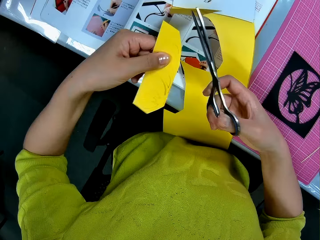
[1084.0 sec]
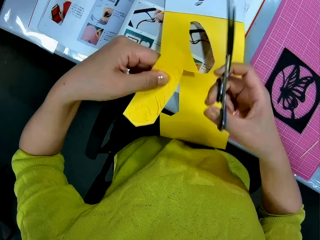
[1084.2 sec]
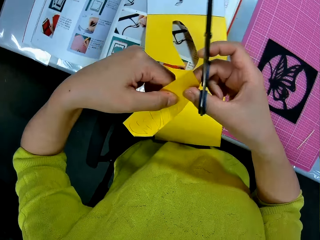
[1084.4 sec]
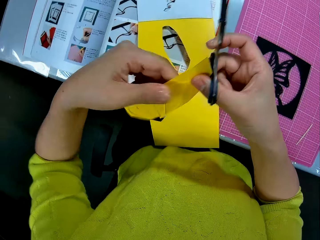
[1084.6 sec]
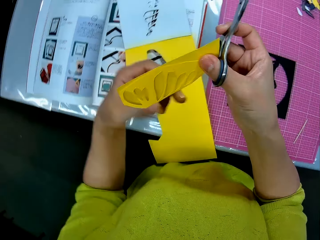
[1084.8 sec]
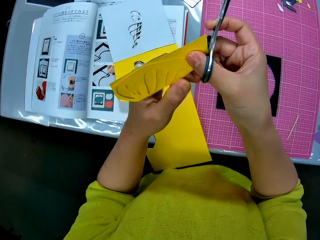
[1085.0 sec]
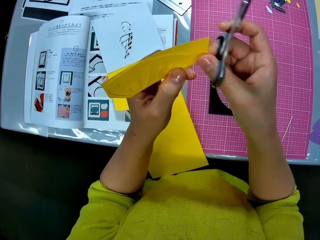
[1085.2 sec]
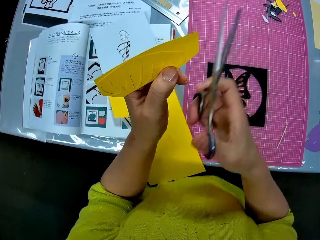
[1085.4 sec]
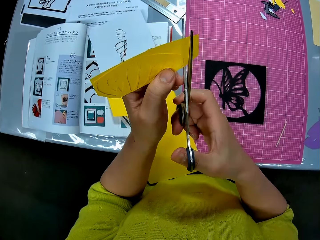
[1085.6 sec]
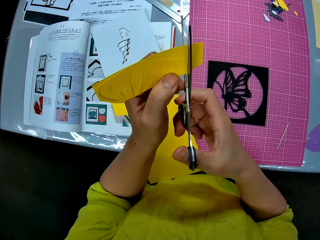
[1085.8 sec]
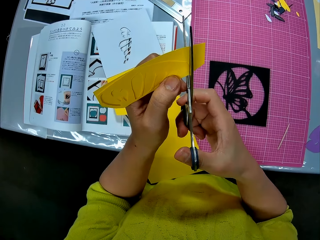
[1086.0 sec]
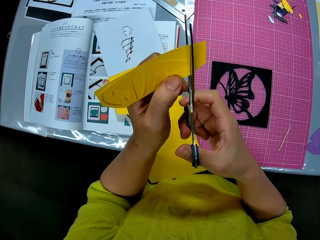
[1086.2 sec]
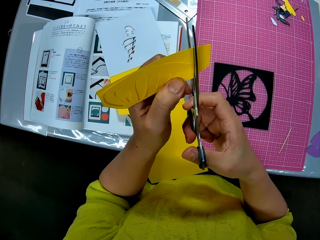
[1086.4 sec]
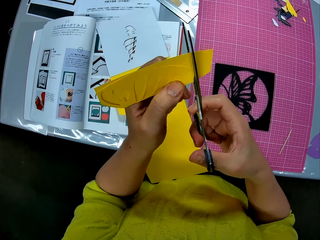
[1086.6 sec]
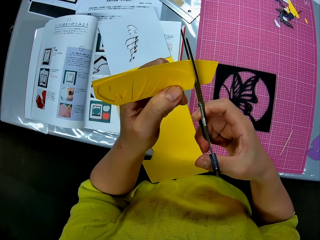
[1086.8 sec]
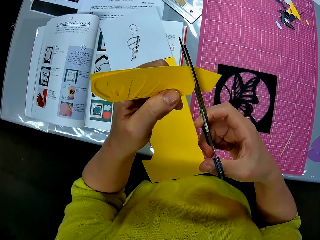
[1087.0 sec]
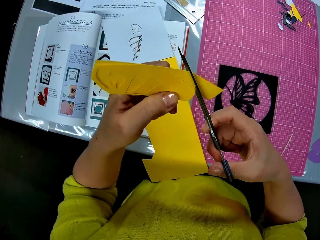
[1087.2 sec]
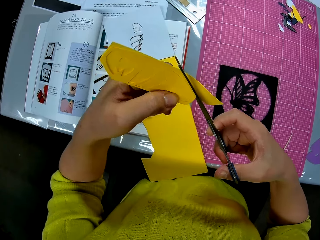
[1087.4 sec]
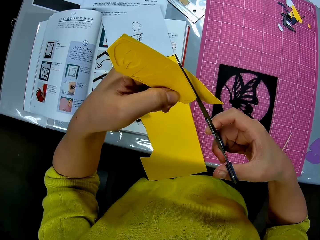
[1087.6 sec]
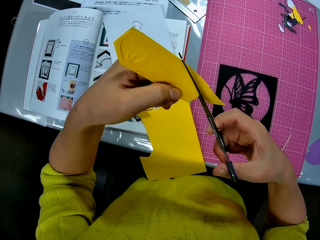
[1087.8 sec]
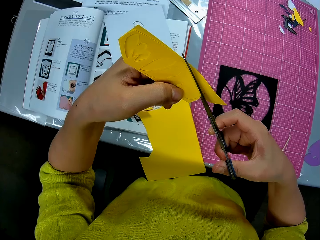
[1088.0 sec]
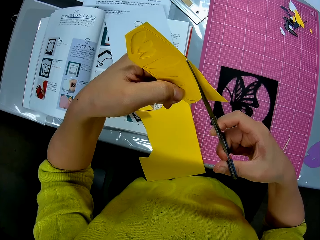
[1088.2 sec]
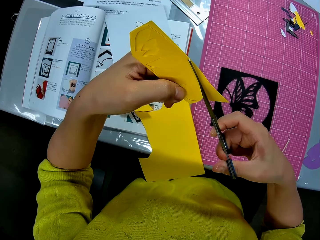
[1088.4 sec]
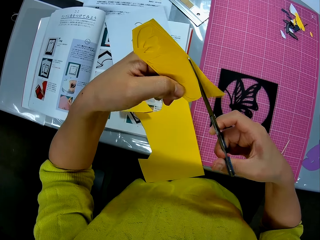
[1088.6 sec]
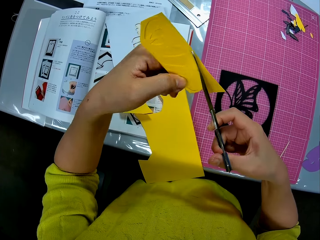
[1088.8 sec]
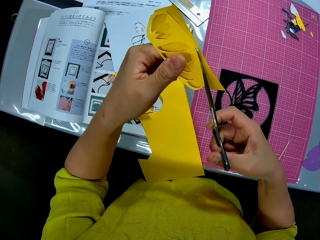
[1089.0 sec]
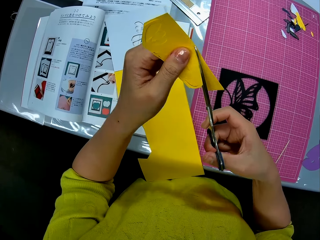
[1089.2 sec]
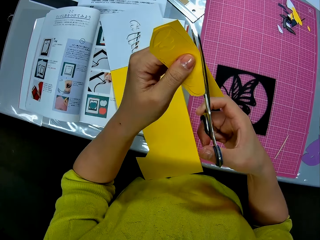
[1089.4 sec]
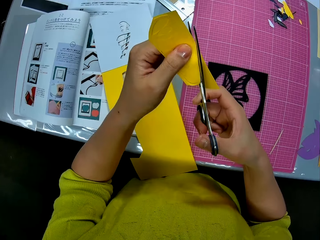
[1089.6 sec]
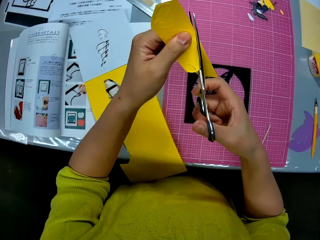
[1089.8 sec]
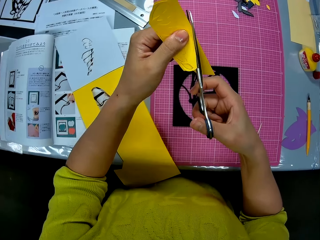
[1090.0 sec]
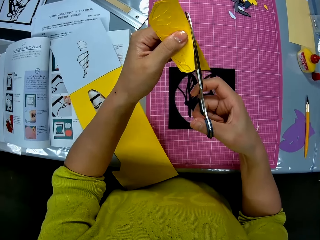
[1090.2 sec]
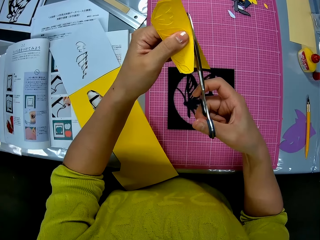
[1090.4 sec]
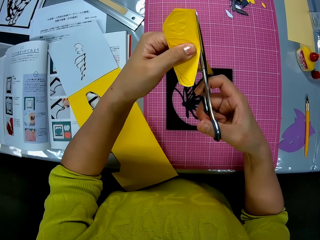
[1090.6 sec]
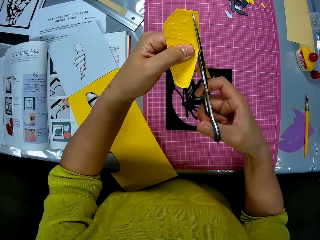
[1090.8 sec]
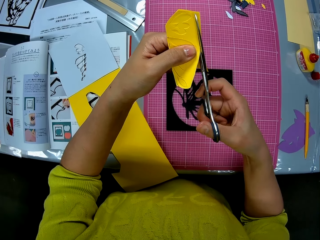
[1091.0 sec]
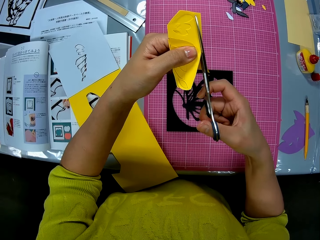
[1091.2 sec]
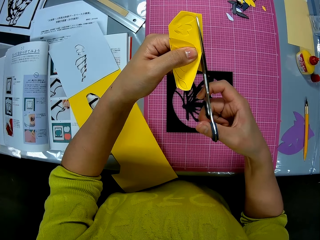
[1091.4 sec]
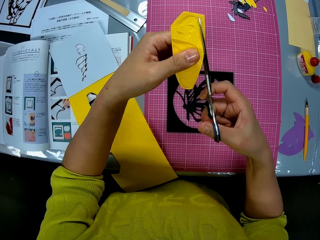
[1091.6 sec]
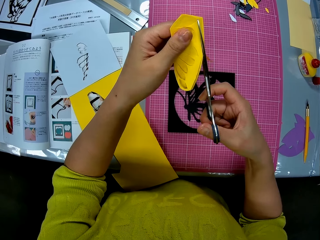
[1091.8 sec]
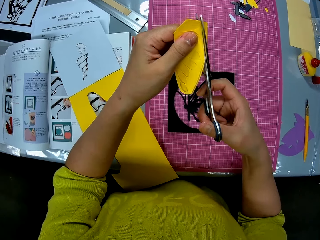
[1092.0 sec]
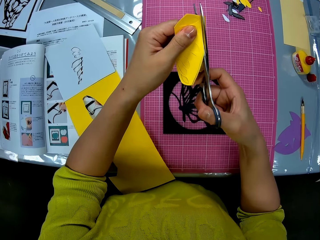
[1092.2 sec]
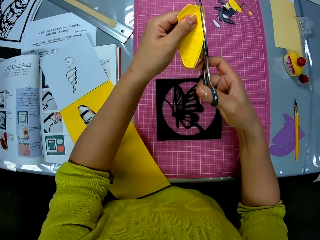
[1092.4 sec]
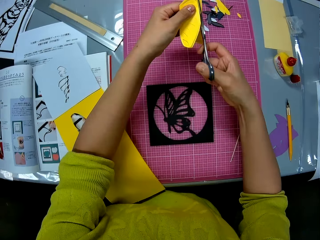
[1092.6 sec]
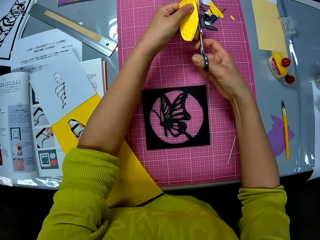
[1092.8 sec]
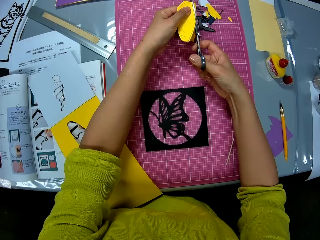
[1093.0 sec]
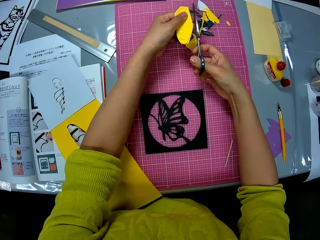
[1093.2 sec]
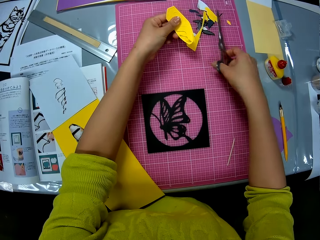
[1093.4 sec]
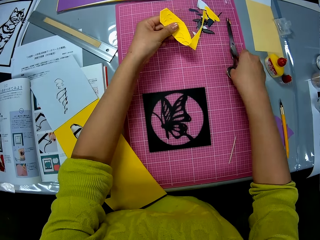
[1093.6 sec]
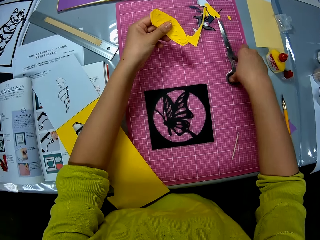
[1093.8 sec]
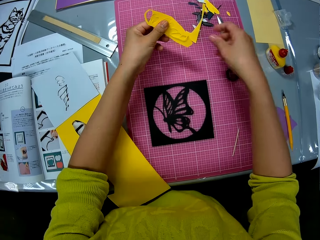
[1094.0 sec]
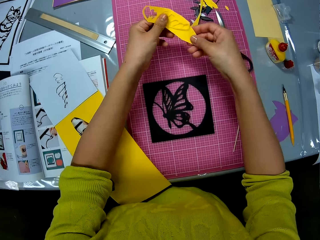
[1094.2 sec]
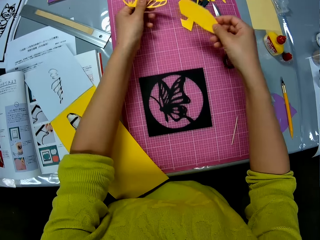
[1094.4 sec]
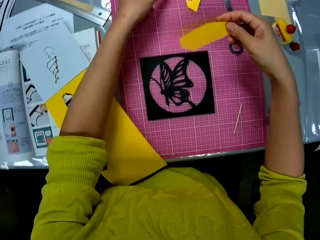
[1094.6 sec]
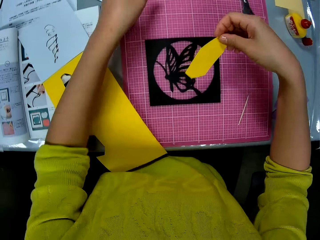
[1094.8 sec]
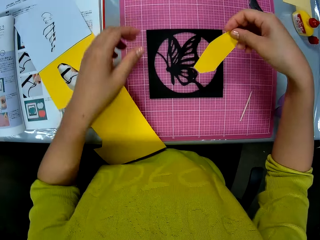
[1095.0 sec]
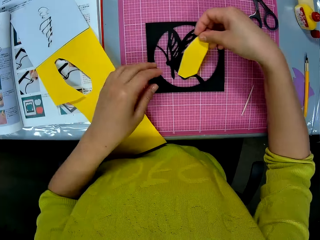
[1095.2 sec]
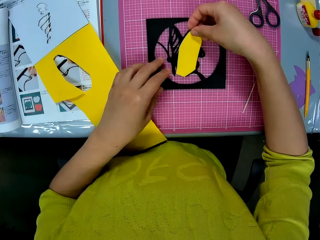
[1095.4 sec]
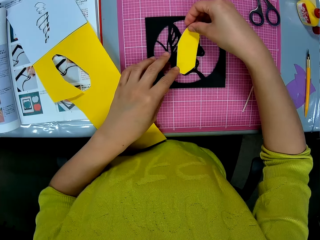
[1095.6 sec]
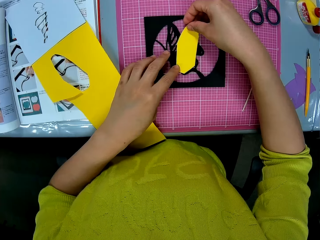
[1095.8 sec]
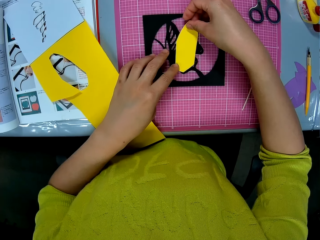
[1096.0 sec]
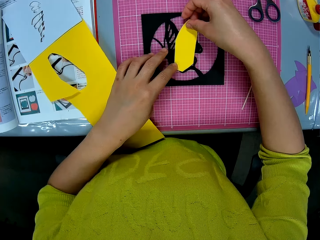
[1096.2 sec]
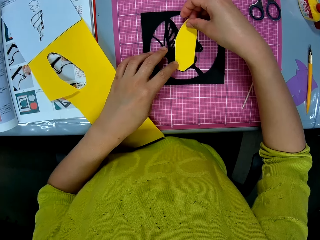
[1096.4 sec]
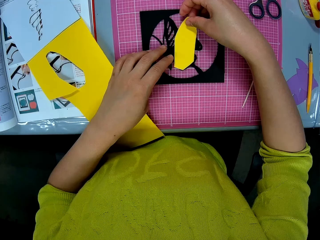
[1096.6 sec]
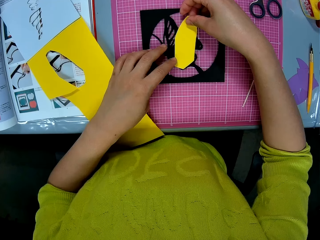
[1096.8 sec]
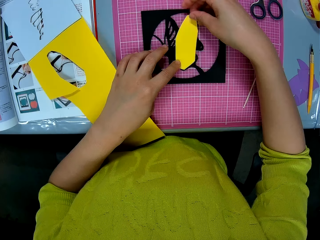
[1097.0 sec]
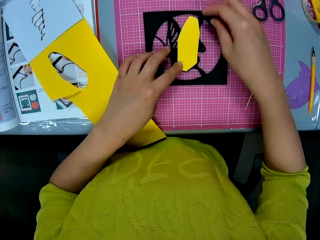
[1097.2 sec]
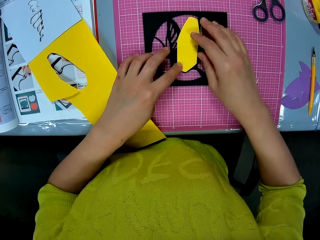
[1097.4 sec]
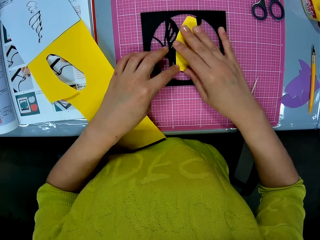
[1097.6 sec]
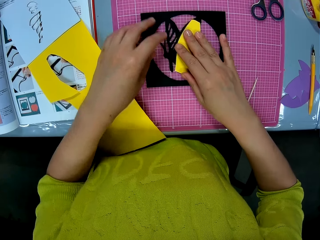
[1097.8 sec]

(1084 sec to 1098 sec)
The camera wearer lowers her hands towards the pieces on the cutting mat. She drops the scissors in her right hand on the cutting mat. She collects the yellow cardboard cutout from her left hand with her right hand. She drops the first cutout in her left hand on the cutting mat. She constructs the craft paper.

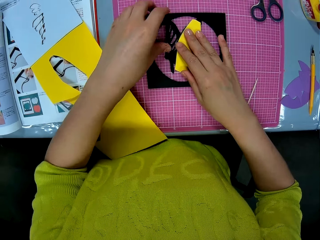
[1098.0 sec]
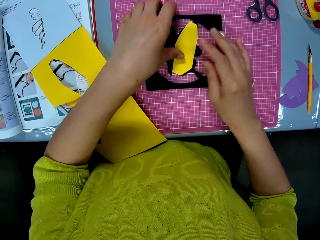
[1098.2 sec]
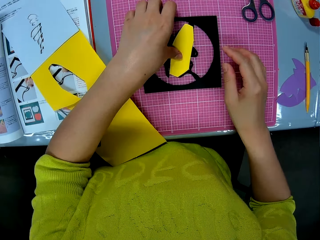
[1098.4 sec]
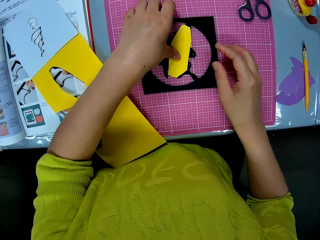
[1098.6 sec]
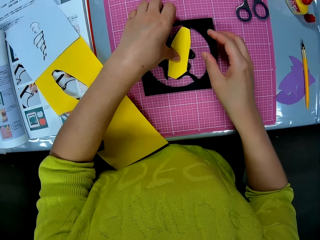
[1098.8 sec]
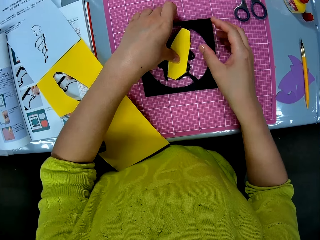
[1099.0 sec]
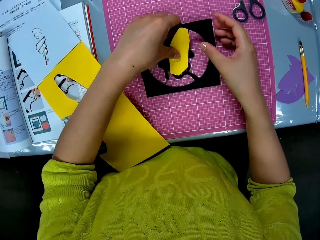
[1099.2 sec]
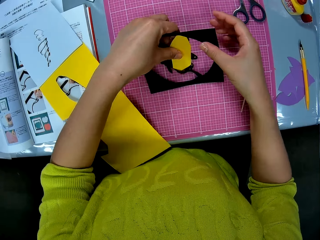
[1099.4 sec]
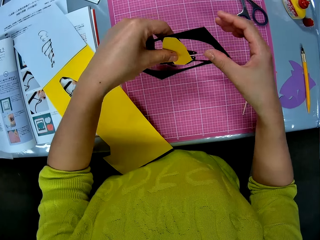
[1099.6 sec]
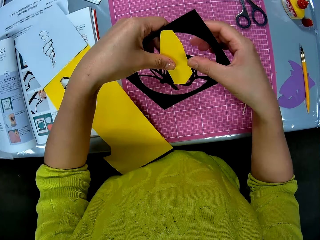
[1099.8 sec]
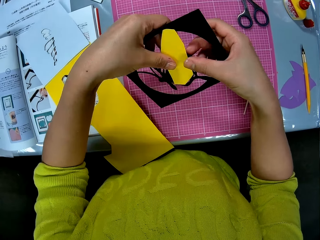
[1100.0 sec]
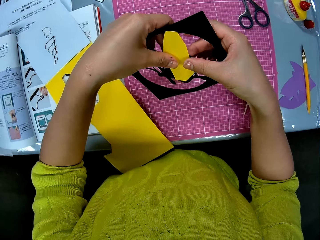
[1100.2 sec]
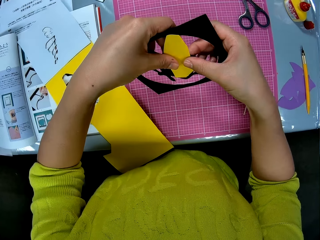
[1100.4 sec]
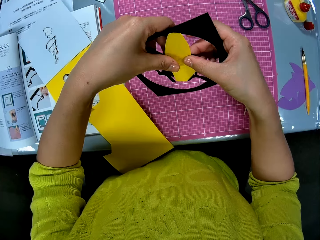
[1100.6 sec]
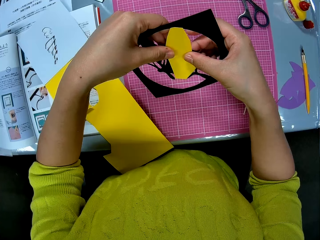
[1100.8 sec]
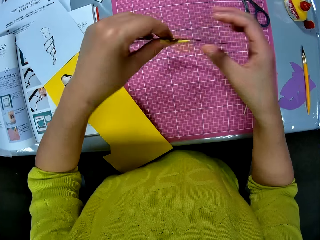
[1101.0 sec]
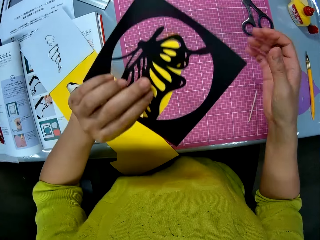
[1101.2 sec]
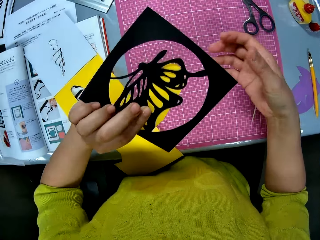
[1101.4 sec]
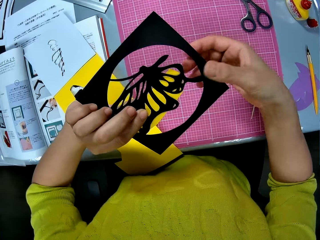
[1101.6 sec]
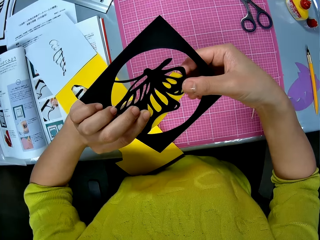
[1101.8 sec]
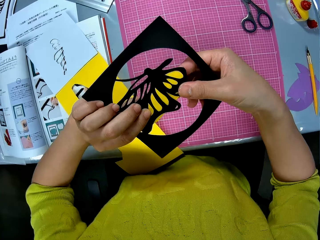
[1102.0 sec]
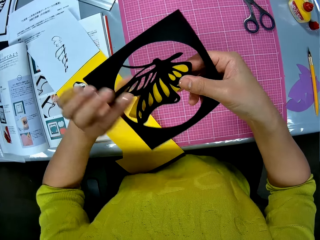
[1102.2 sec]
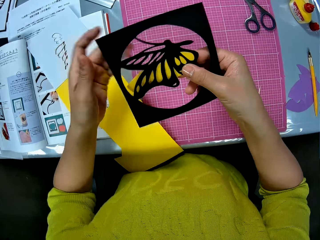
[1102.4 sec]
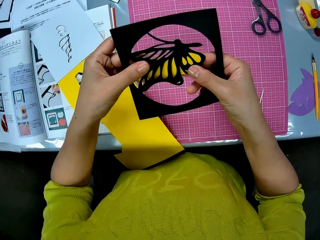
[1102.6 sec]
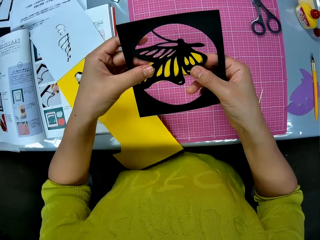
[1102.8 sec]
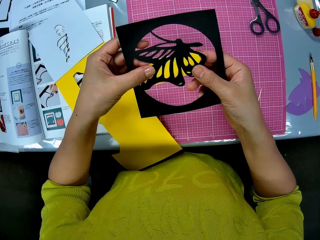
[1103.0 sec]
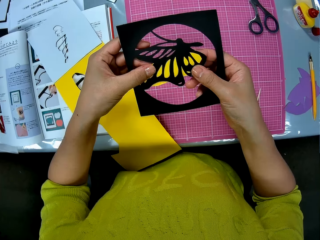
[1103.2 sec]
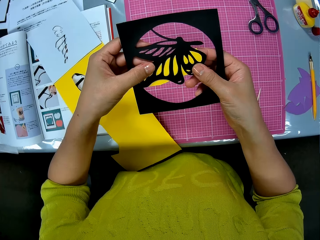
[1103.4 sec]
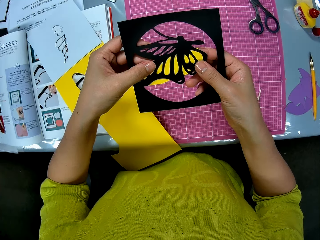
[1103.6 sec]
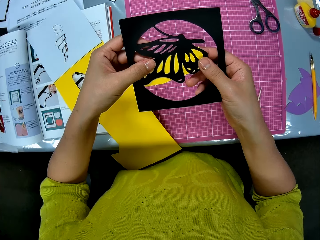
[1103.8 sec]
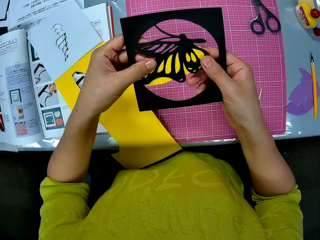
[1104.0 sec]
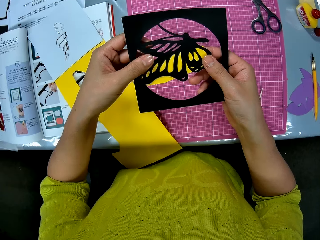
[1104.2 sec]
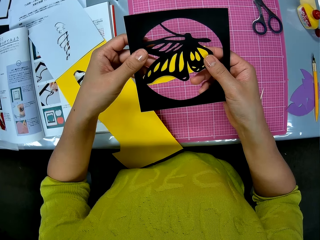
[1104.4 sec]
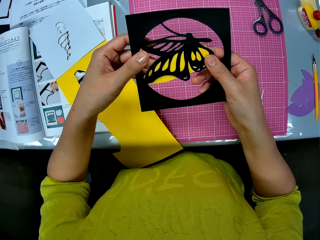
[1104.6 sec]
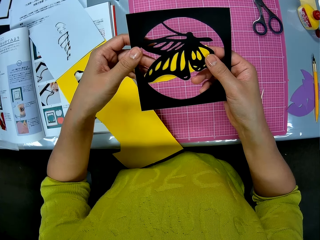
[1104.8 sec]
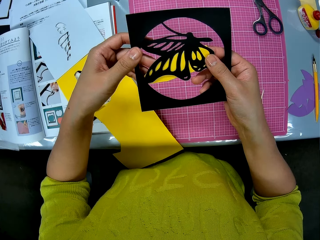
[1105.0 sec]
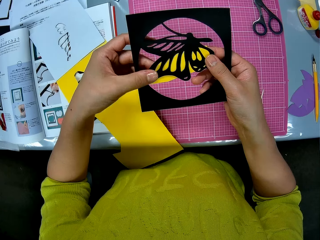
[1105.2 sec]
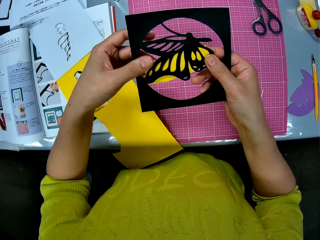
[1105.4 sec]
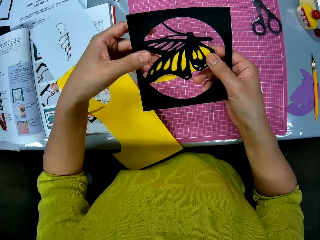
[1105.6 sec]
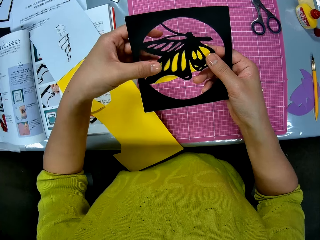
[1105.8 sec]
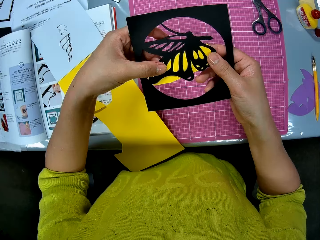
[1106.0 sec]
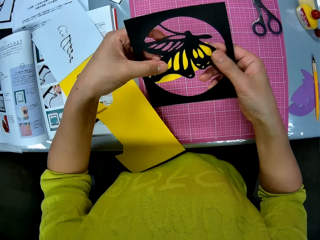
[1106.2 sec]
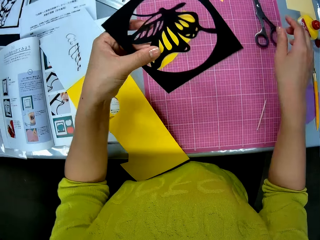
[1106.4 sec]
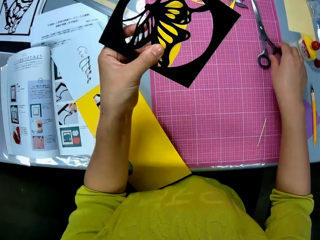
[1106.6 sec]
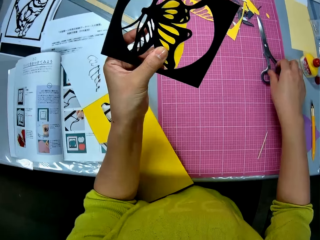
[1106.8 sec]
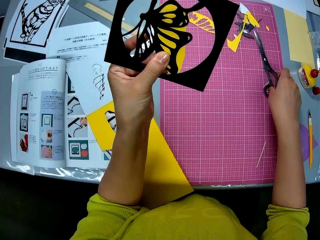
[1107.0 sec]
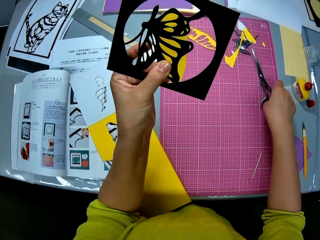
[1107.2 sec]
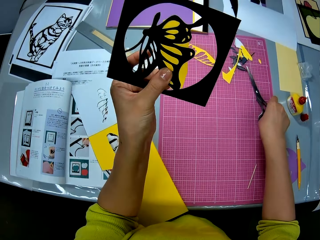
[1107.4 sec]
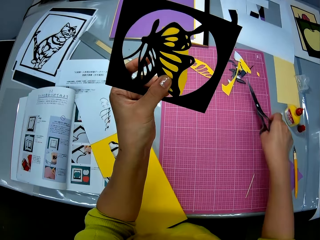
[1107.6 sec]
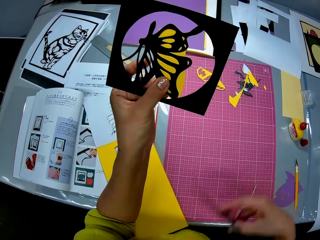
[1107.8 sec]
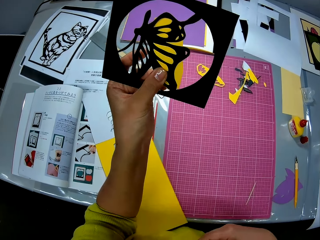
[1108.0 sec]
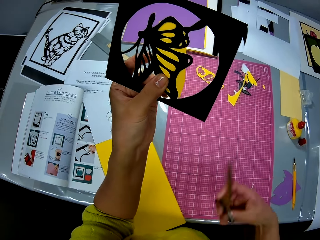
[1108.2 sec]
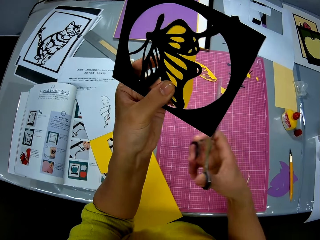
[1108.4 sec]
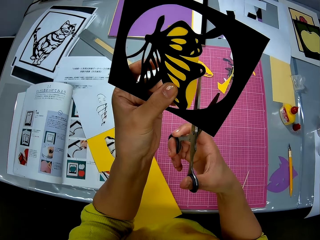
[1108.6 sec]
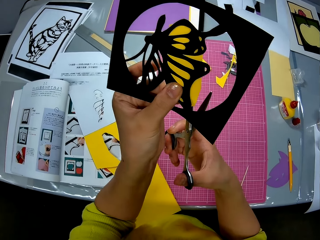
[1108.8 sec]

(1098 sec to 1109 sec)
The camera wearer turns over the craft paper. They construct the craft paper. They pick up the scissors.
